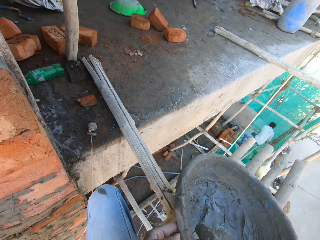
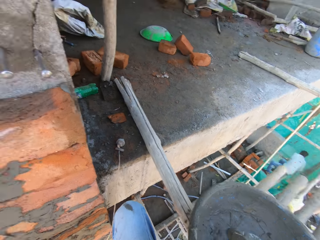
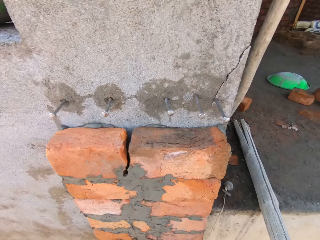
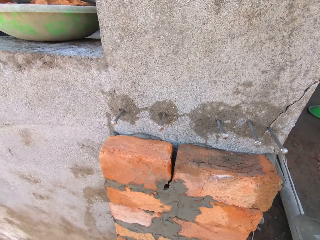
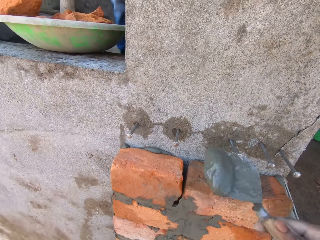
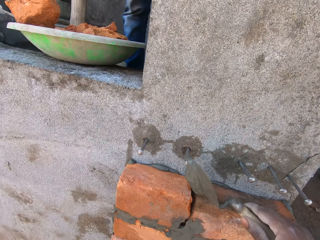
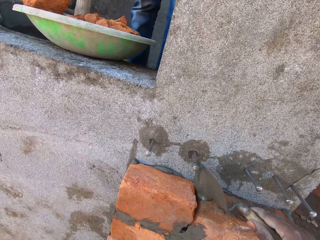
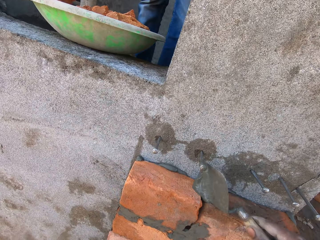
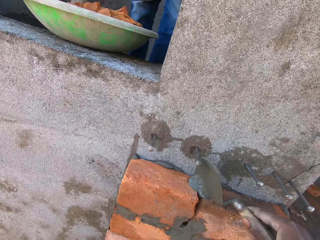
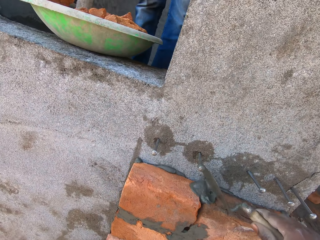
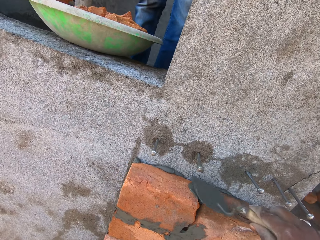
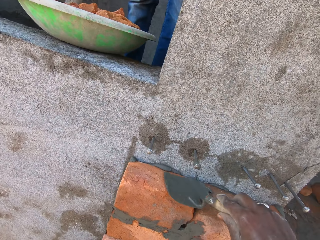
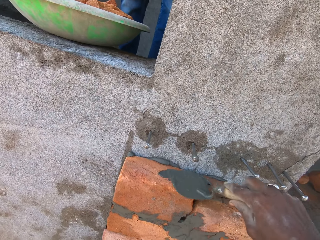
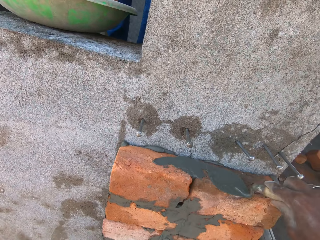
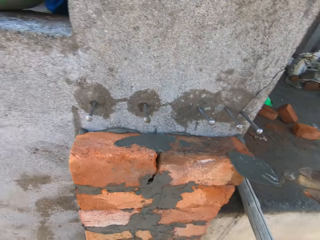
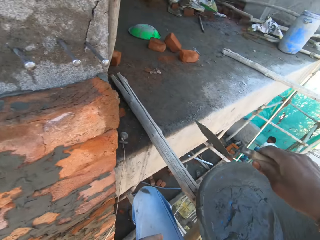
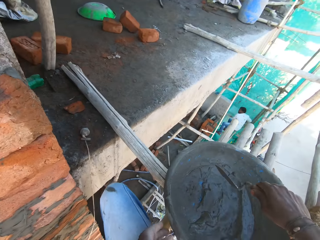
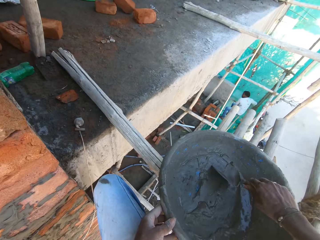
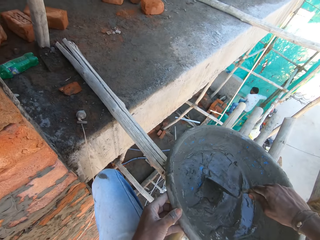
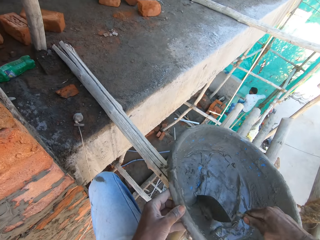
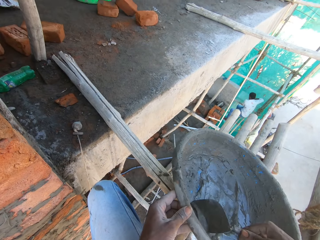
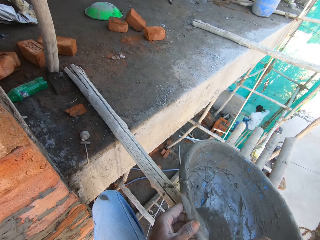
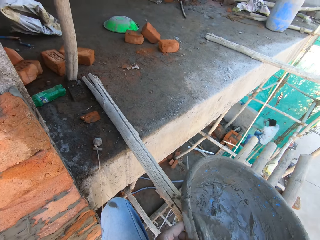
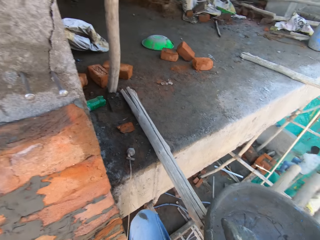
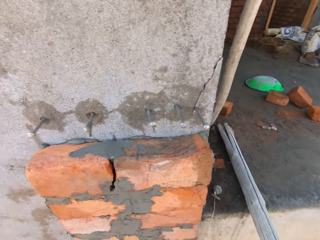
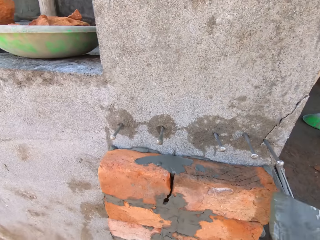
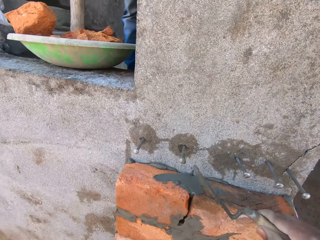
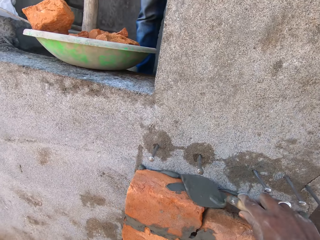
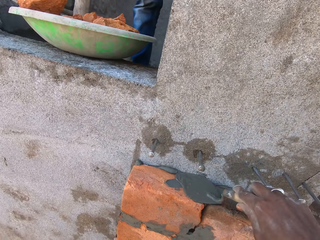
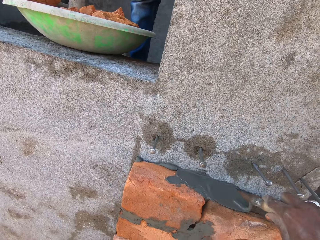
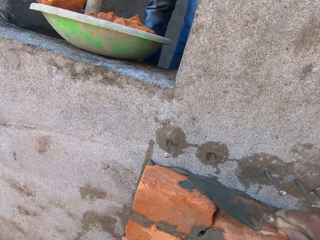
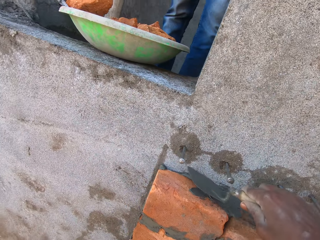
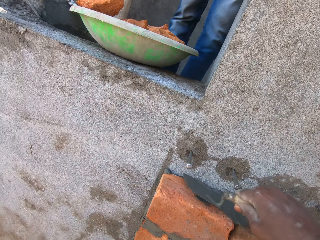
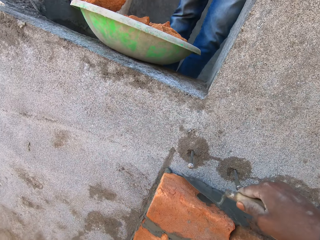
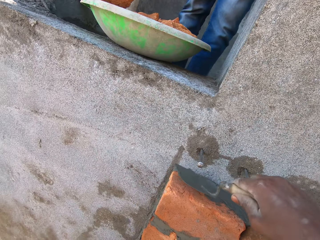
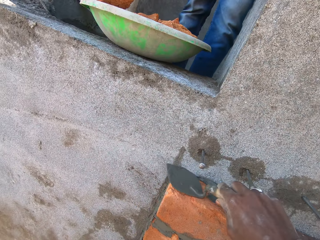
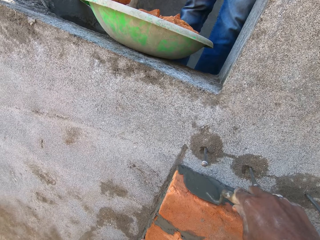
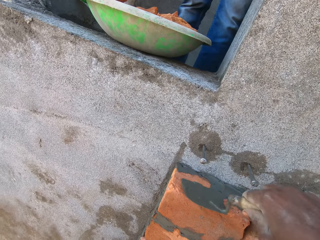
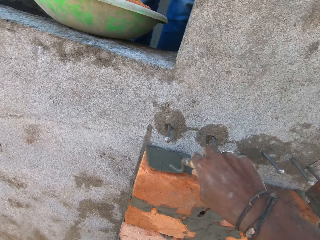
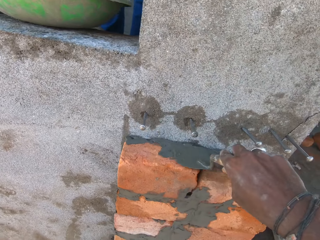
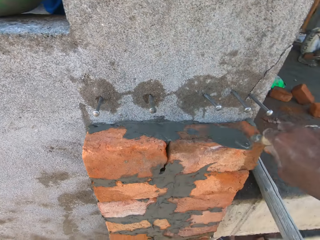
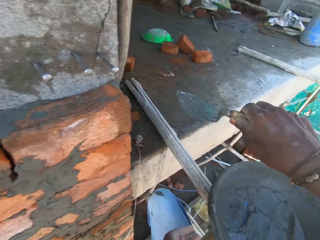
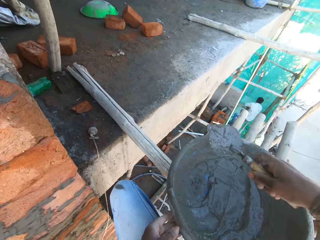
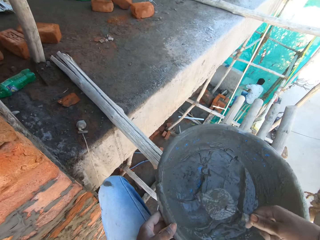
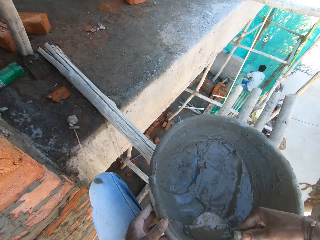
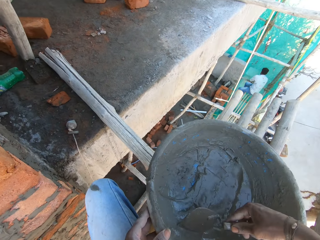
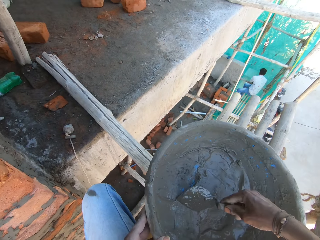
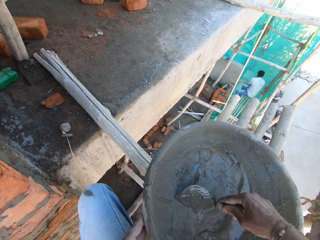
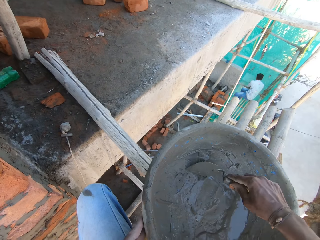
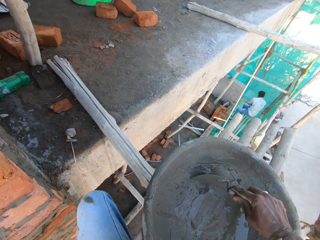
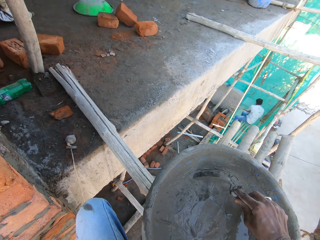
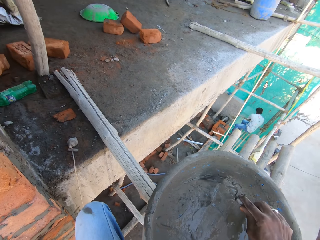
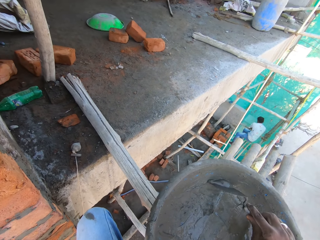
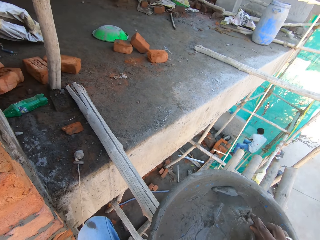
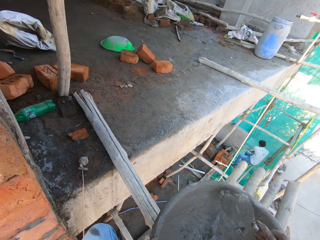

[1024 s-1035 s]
The camera wearer pours concrete on the brick with the brick trowel in his right hand. He spreads the concrete on the brick with the brick trowel in his right hand. He scoops the concrete in the pan with the brick trowel in his right hand. He lifts the pan with his left hand. He spreads the concrete on the brick with the brick trowel in his right hand. He scoops the concrete in the pan with the brick trowel in his right hand.

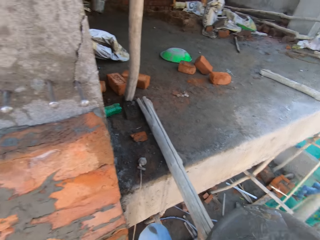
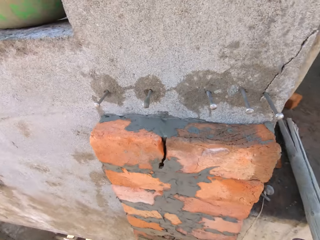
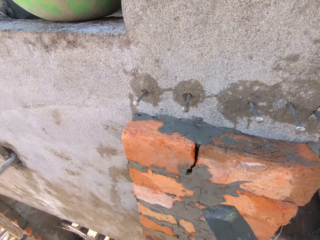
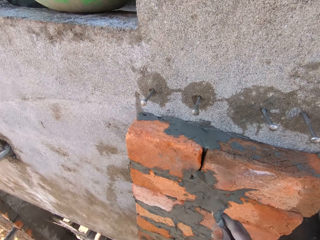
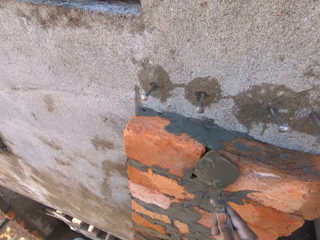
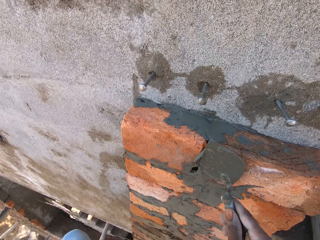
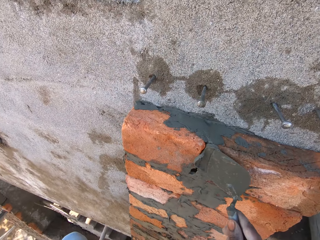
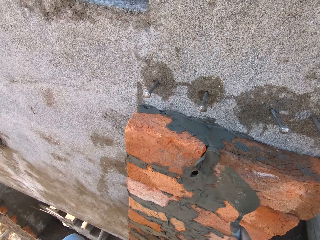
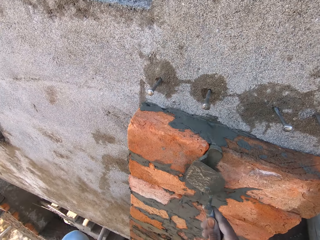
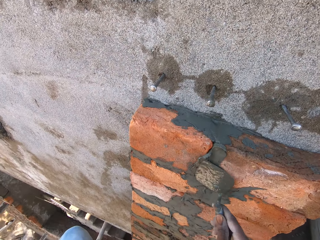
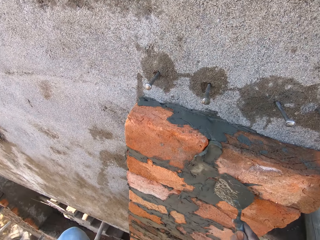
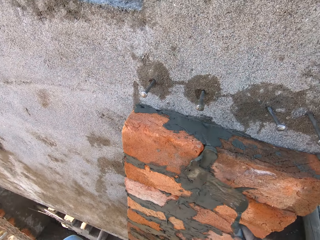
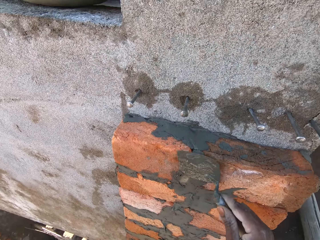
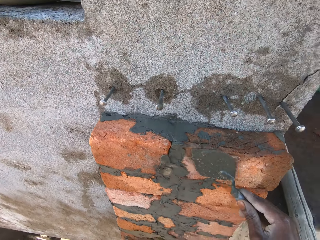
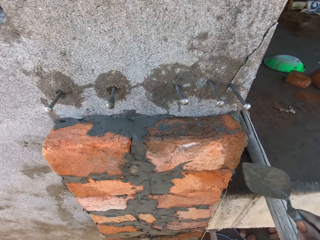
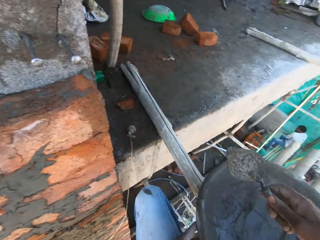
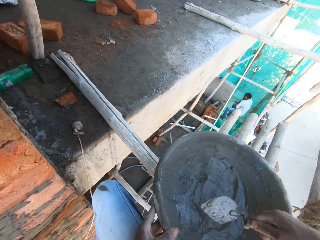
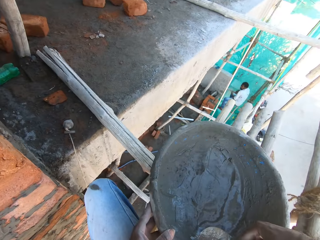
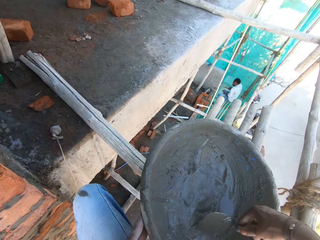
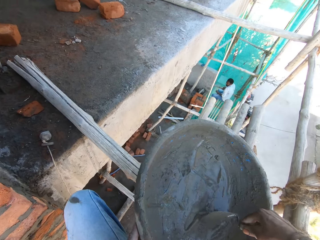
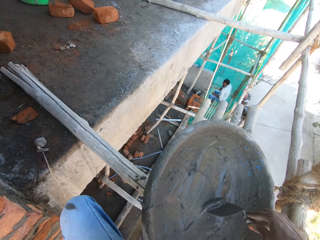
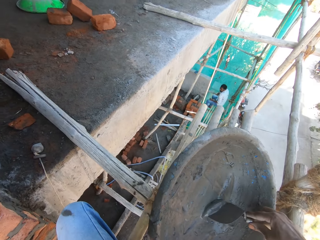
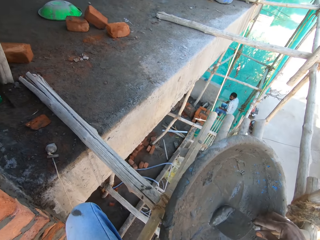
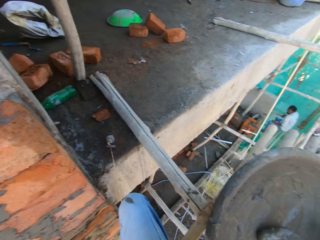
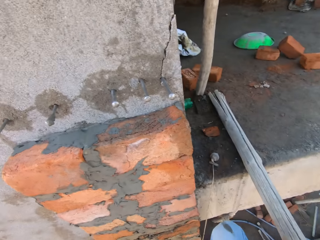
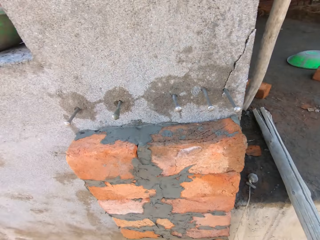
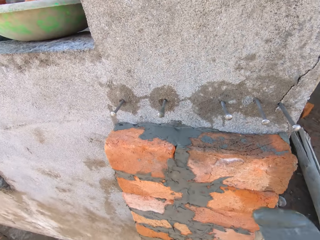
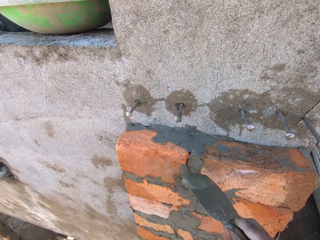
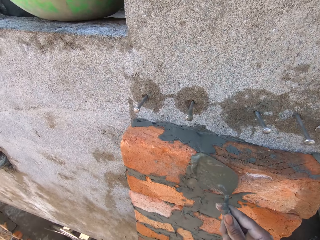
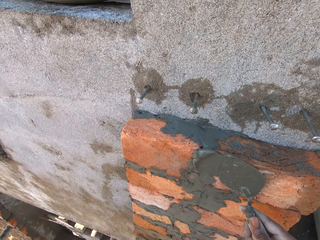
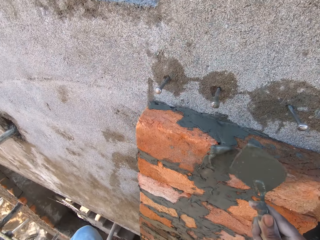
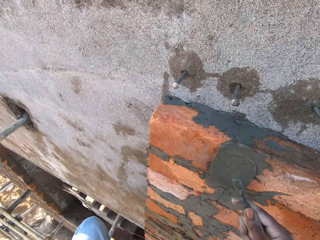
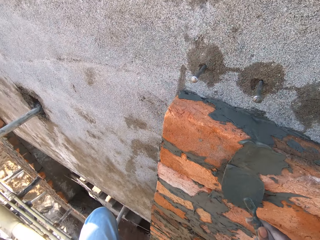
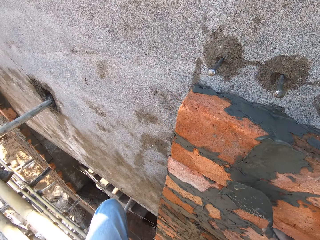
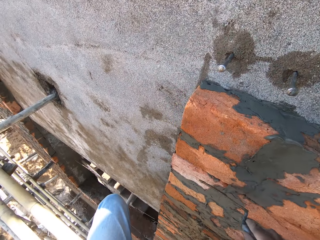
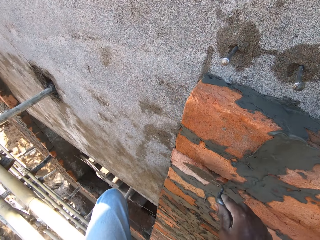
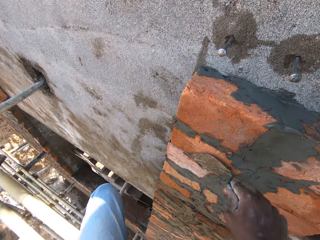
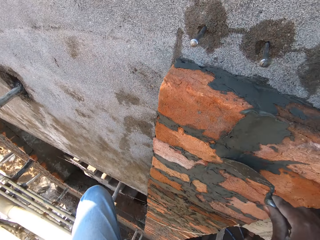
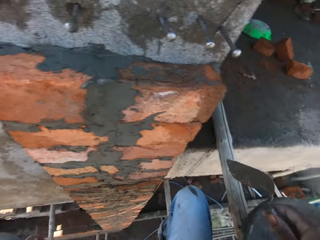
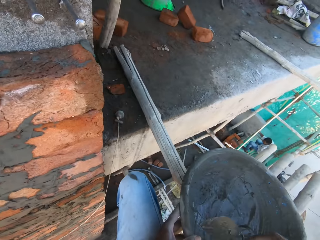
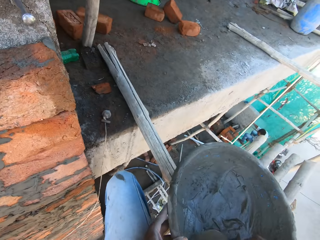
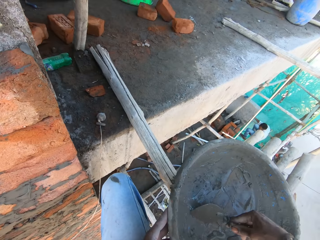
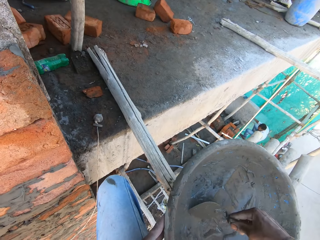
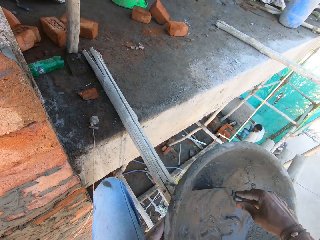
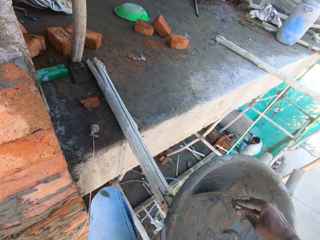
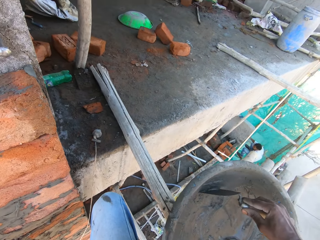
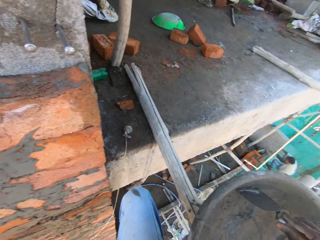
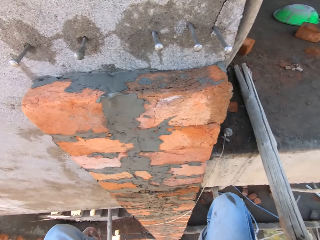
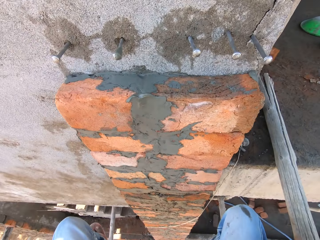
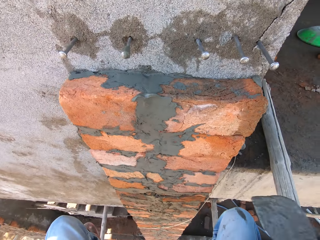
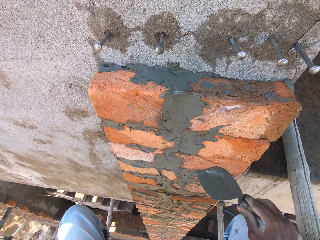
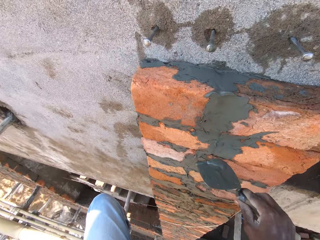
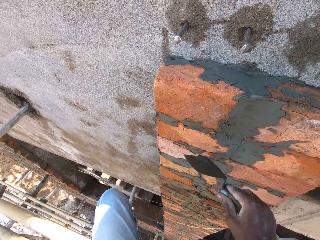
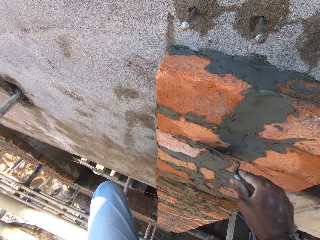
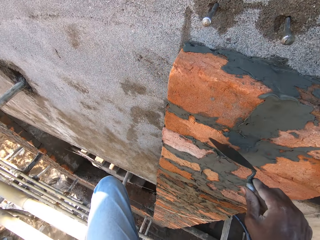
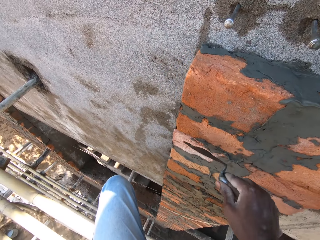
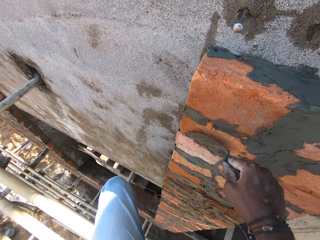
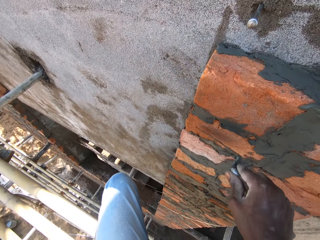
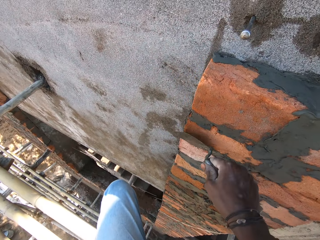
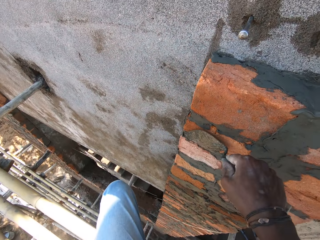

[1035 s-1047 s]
The camera wearer spreads concrete on the brick with the brick trowel in his right hand. He scoops the concrete in the pan with the brick trowel in his right hand. He spreads the concrete on the bricks with the brick trowel in his right hand. He scoops the concrete in the pan with the brick trowel in his right hand. He spreads the concrete on the brick with the brick trowel in his right hand.
